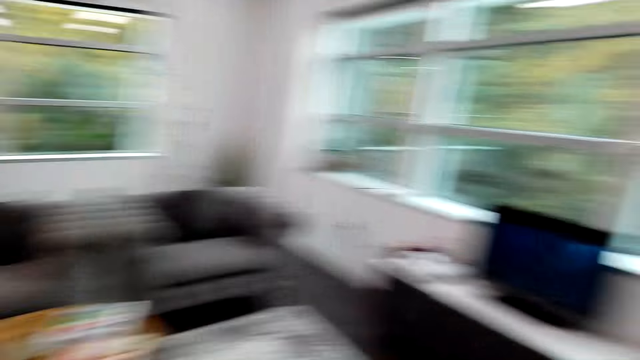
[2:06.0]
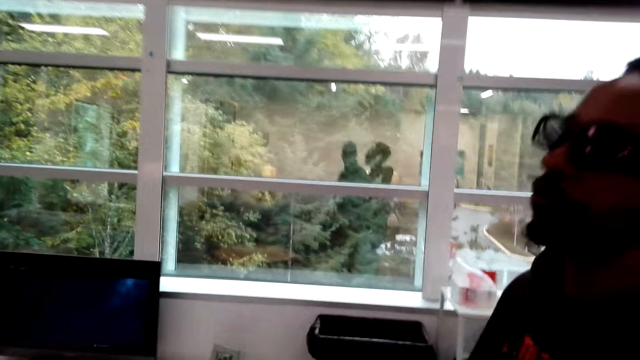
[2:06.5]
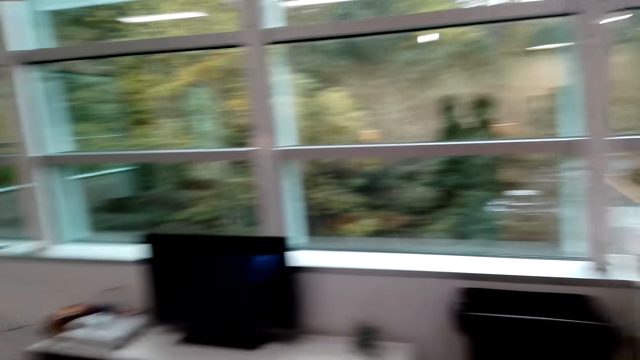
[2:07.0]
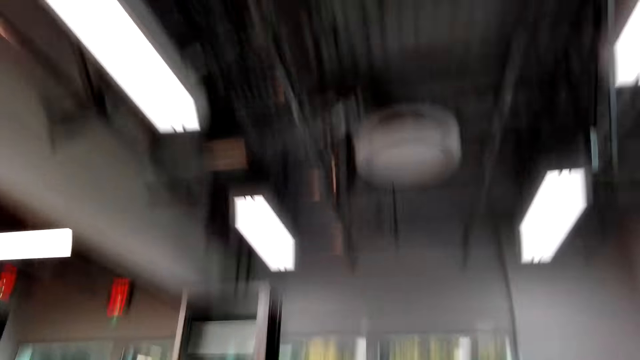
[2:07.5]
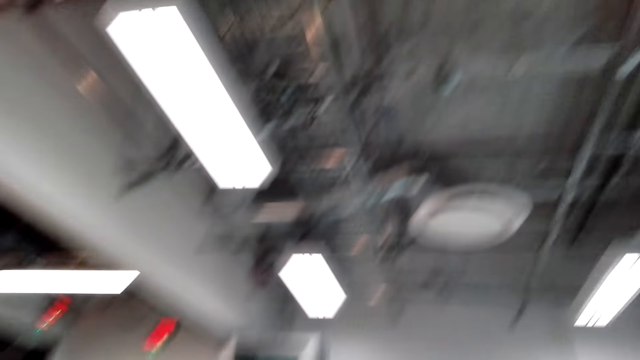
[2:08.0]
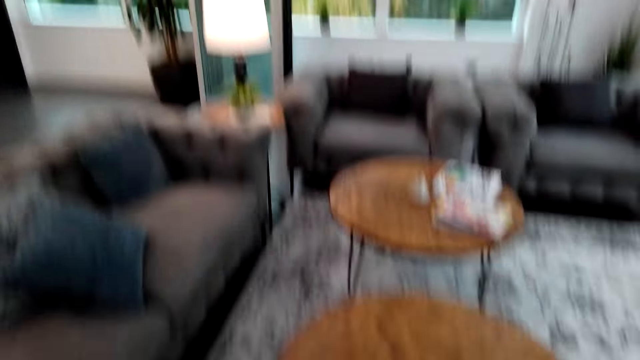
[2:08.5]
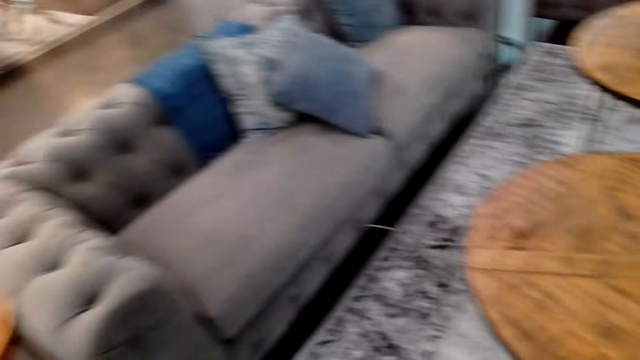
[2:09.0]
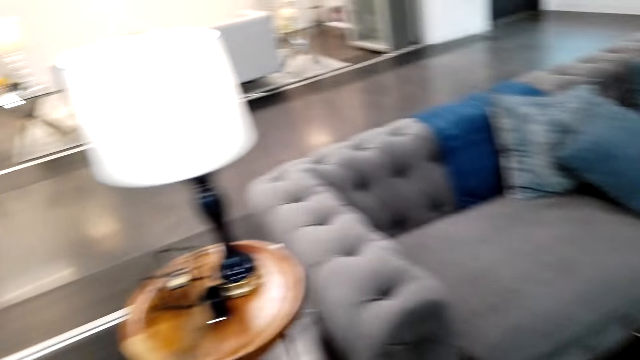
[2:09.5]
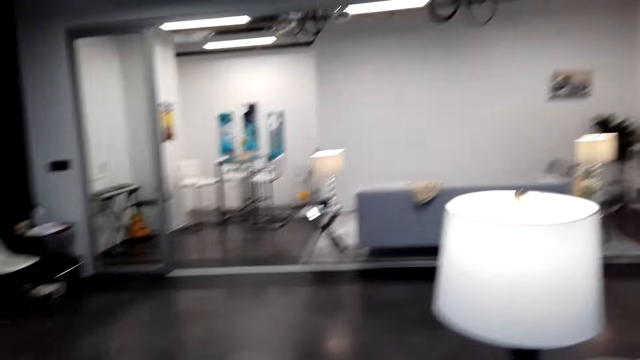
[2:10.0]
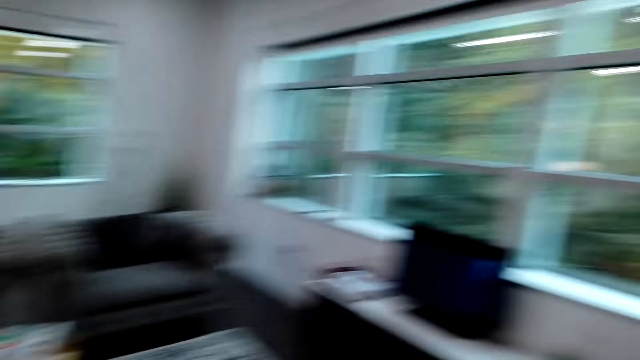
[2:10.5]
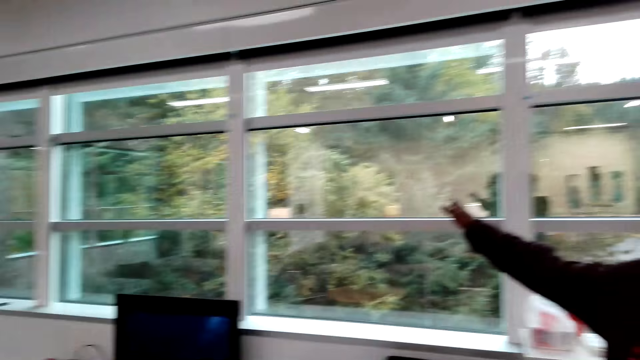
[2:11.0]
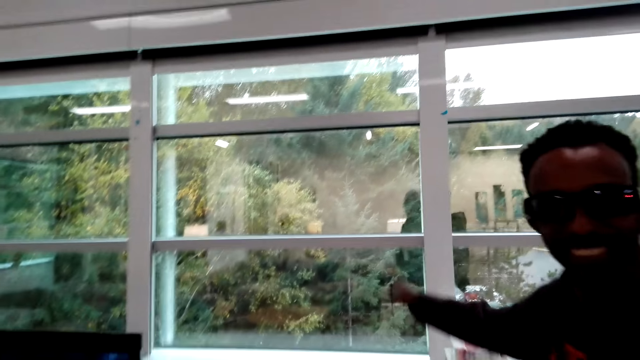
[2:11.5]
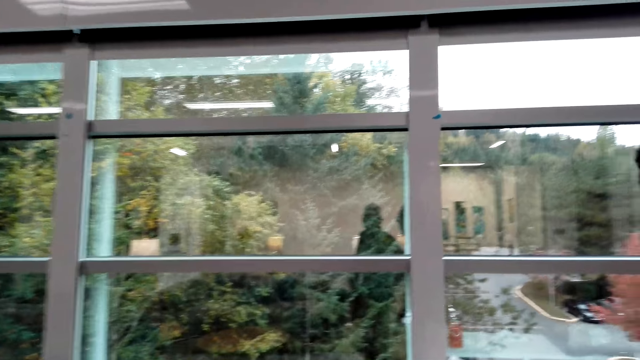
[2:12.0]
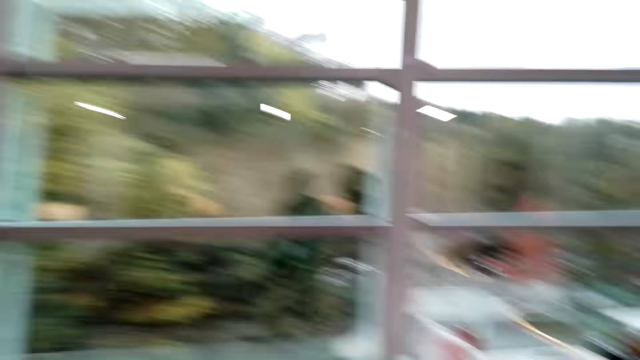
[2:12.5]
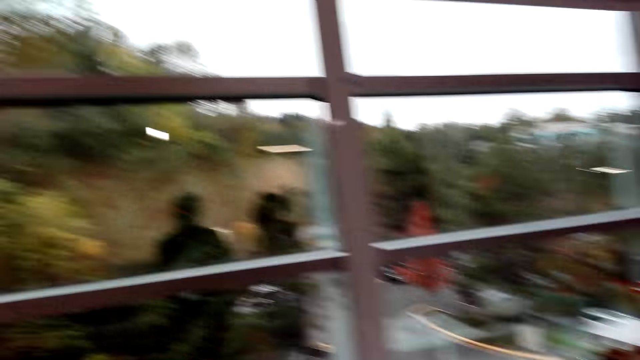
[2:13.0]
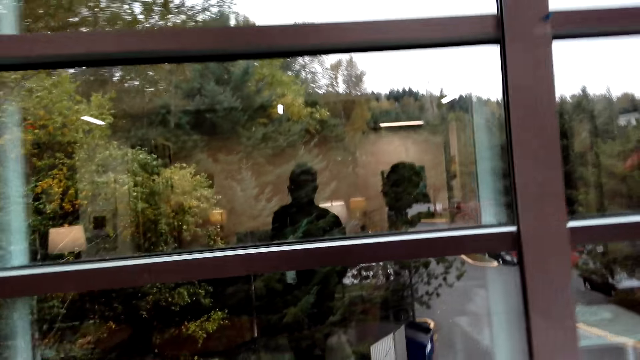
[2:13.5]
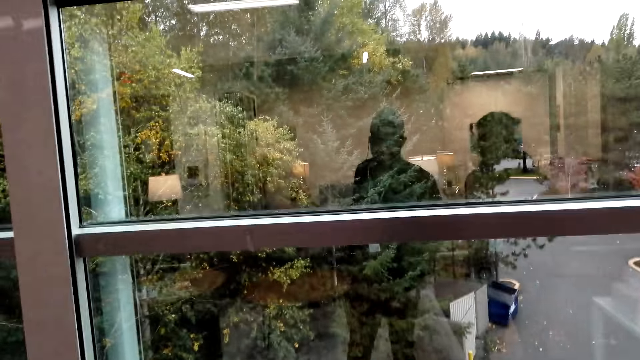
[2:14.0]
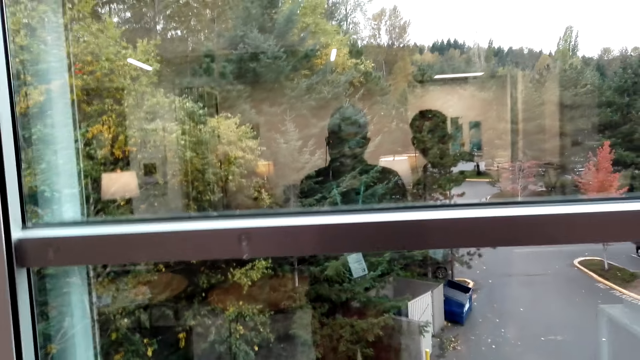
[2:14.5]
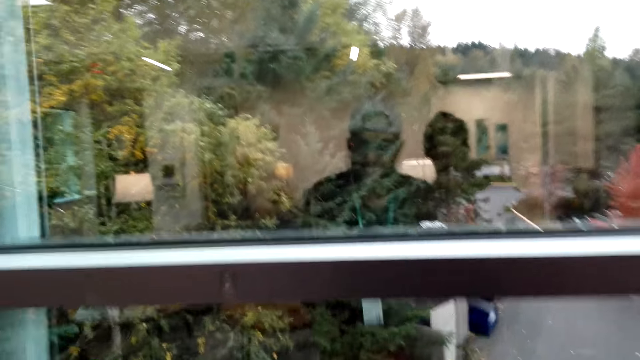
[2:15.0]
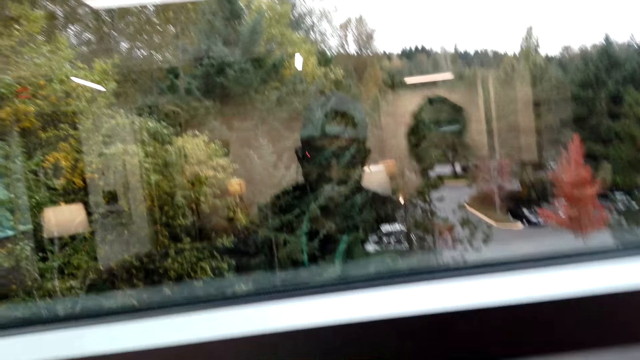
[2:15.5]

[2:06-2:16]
A man stands close to the camera wearer. The camera wearer looks around. They walk around the room. The man points at something and uses gestures. The camera wearer looks around.

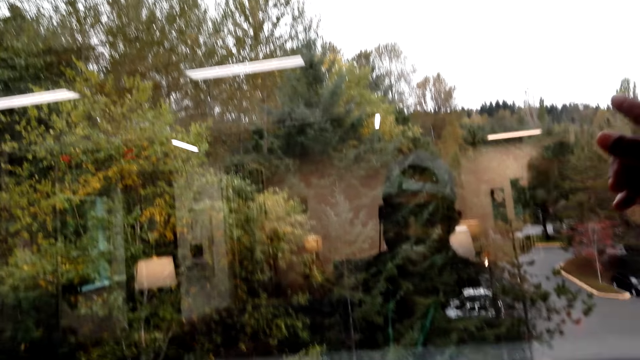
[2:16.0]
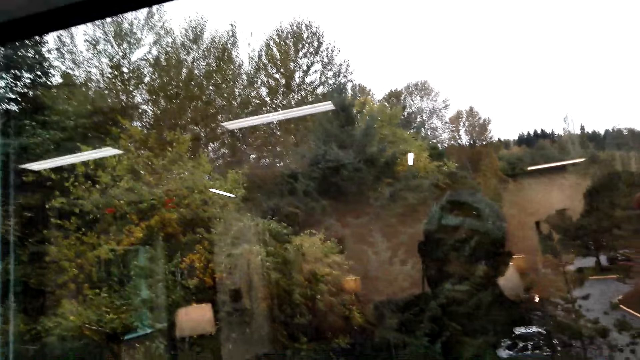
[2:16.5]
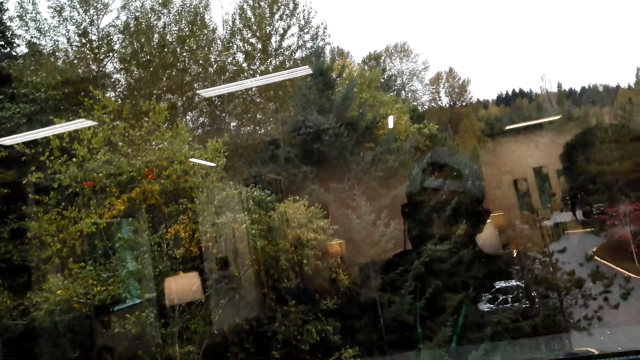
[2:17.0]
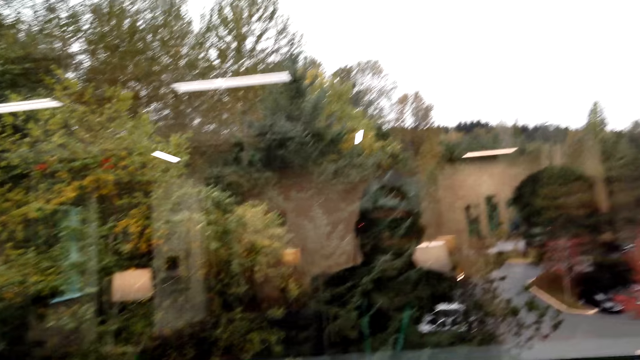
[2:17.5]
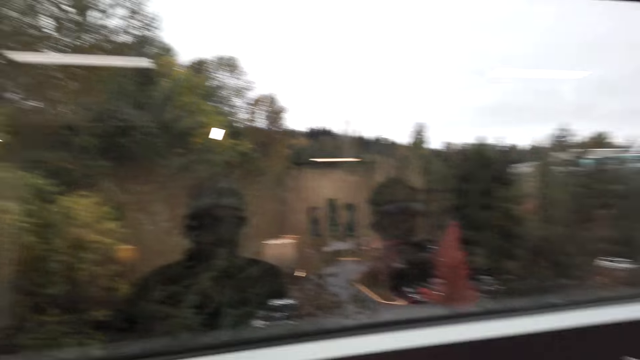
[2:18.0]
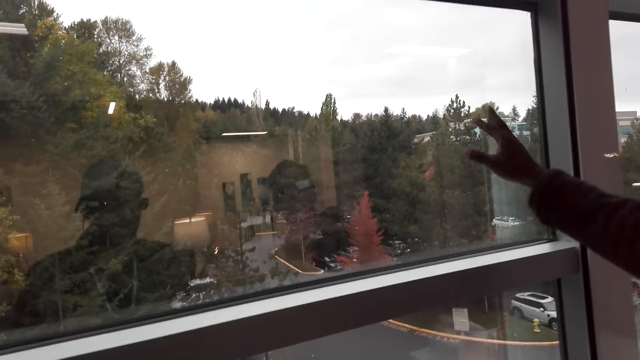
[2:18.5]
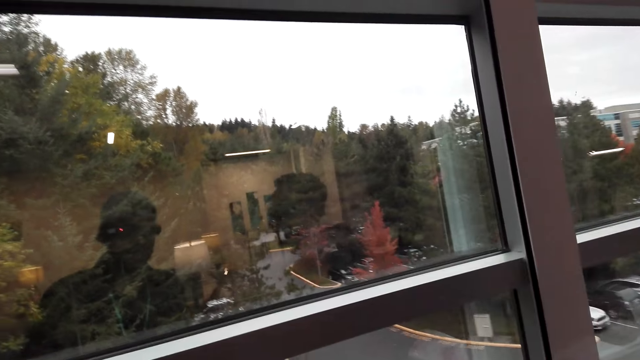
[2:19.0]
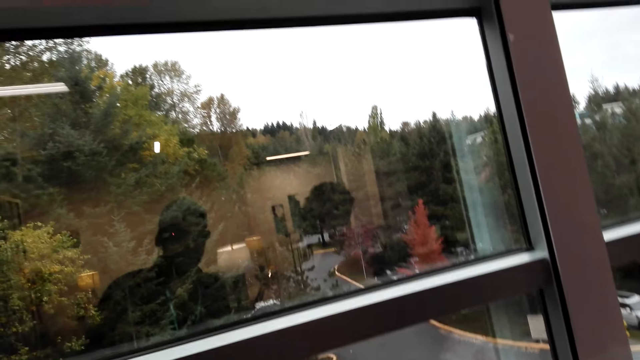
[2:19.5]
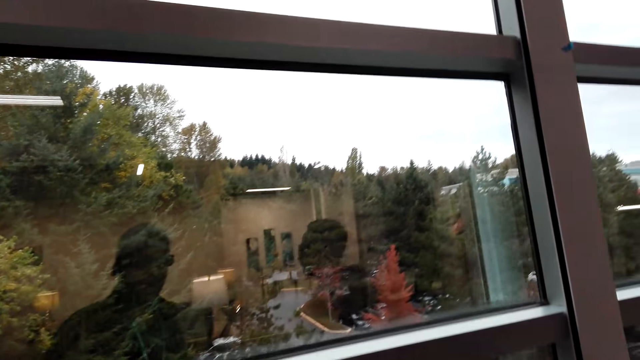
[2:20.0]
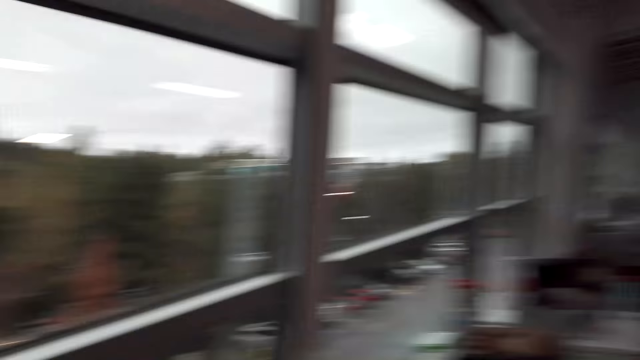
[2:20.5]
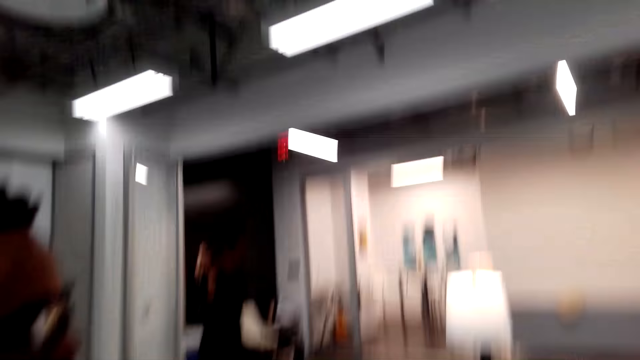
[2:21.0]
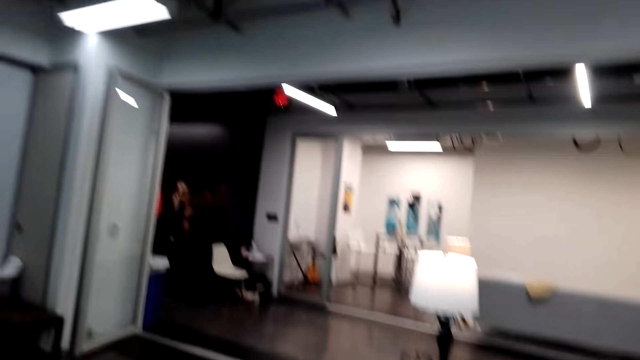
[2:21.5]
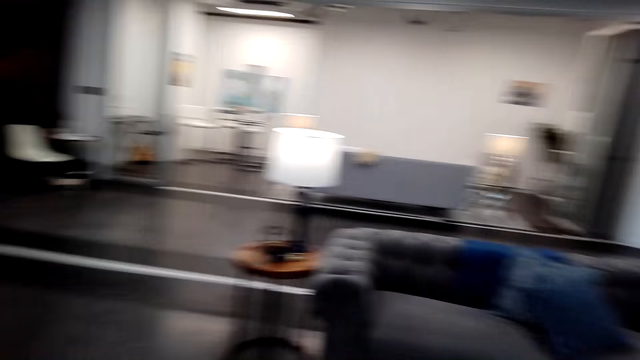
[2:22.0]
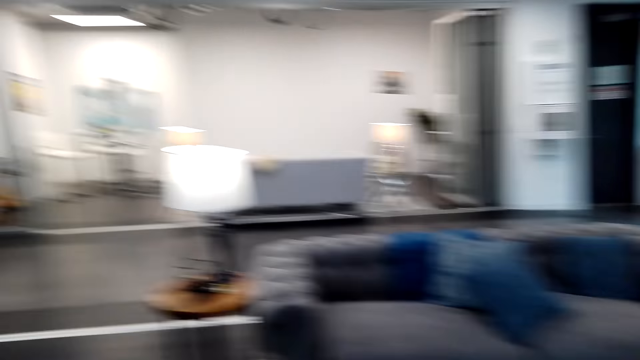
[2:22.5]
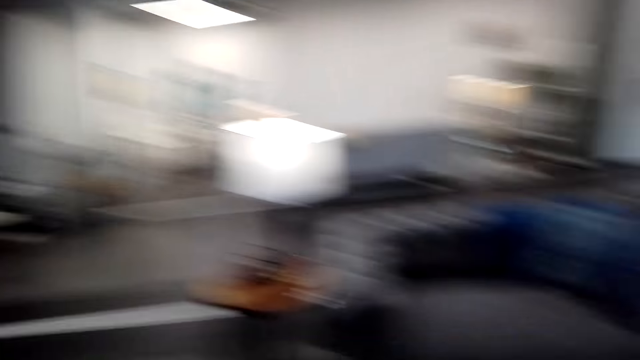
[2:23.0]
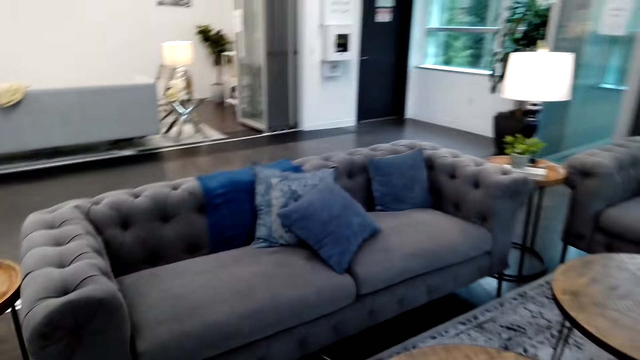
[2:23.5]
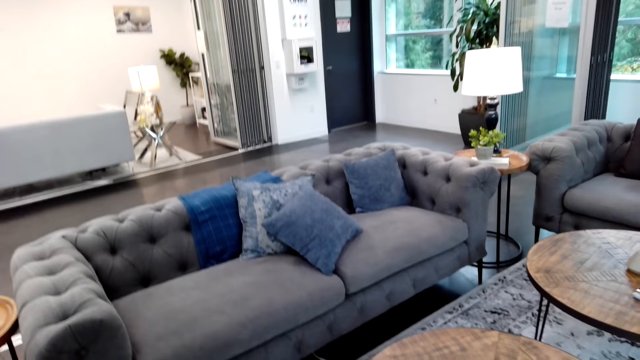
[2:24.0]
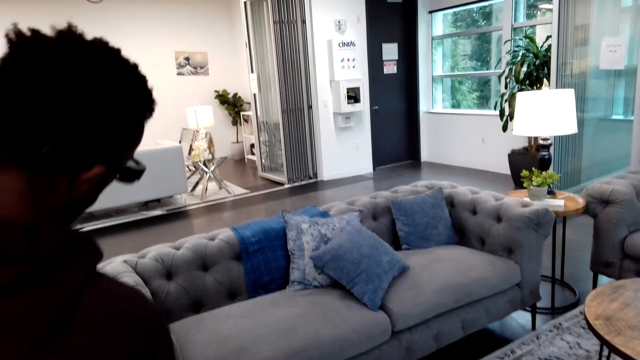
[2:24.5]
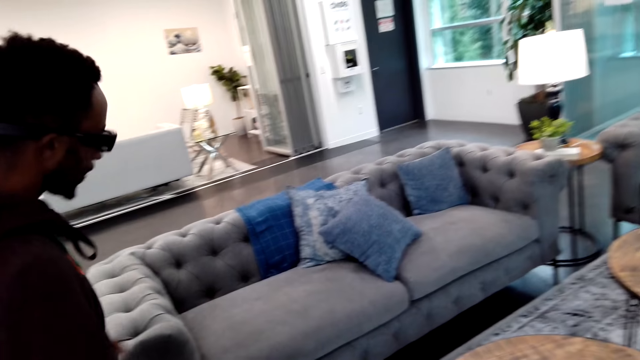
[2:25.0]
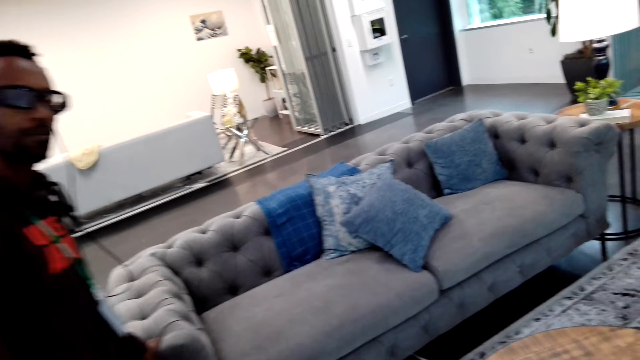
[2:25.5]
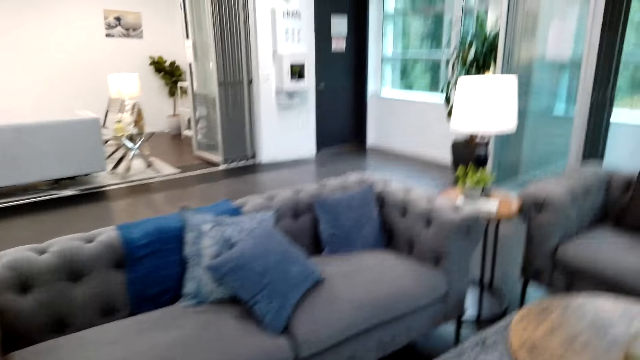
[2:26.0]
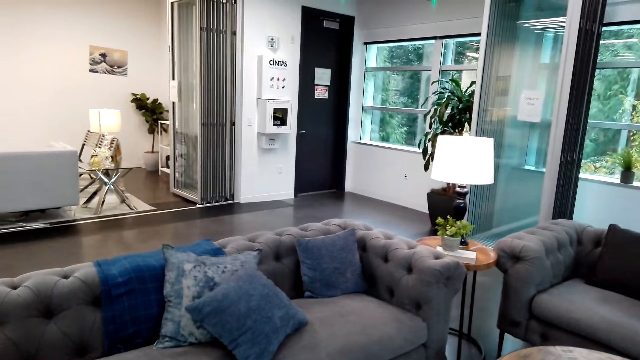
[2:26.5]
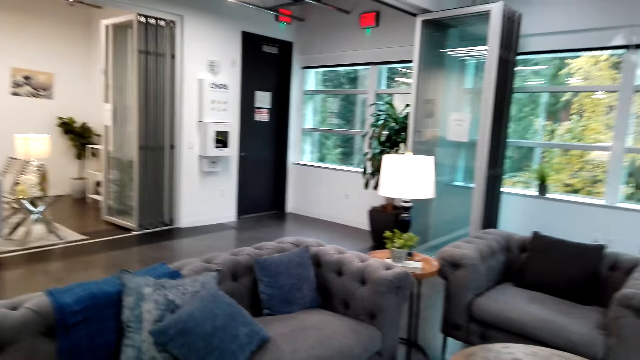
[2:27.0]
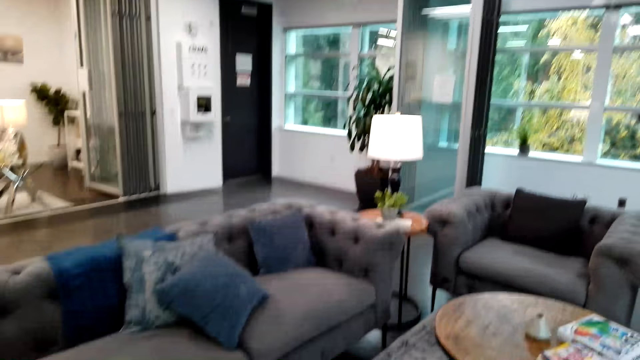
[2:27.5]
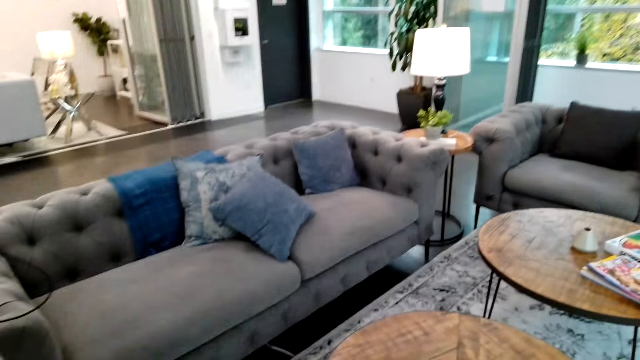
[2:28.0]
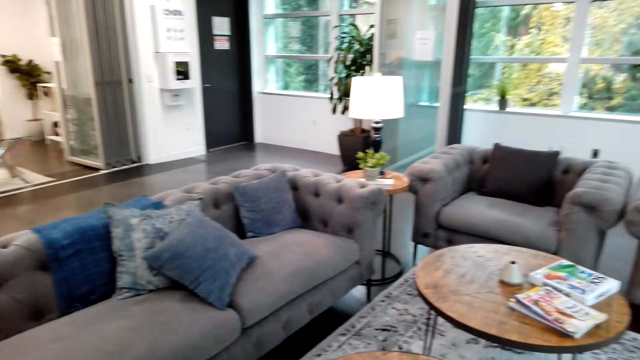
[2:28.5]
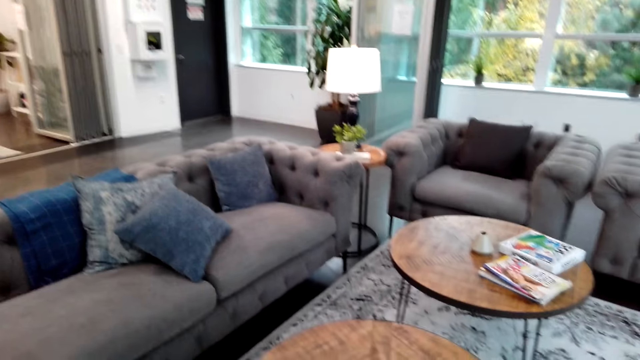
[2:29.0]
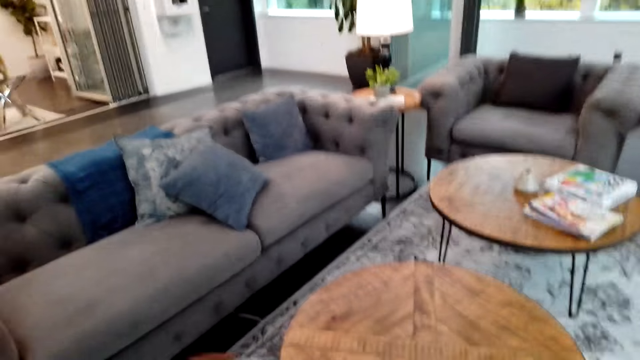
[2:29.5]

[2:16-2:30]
A man uses gestures. The man uses gestures again. The camera wearer walks around. The man stands close to the camera wearer. The camera wearer looks around. They do something. They look around. The man walks around and does something. The camera wearer does something.
